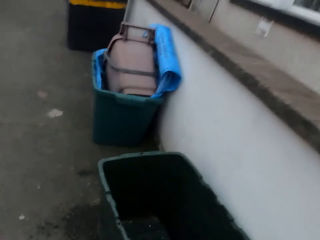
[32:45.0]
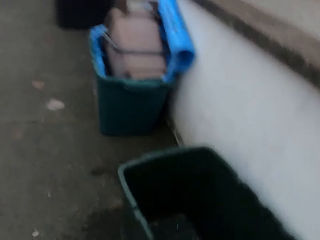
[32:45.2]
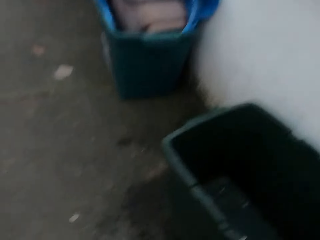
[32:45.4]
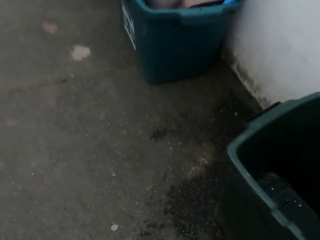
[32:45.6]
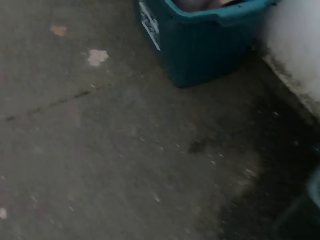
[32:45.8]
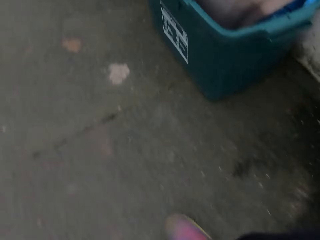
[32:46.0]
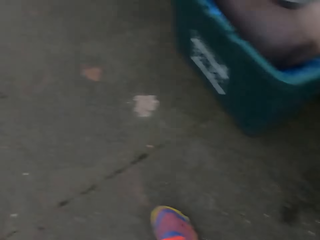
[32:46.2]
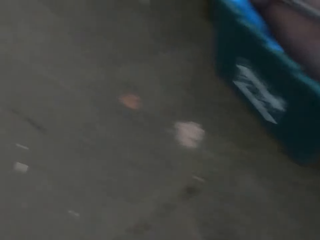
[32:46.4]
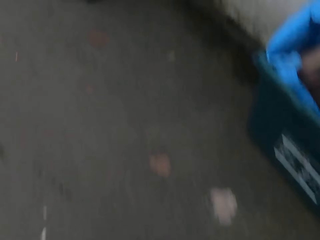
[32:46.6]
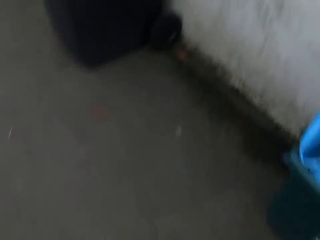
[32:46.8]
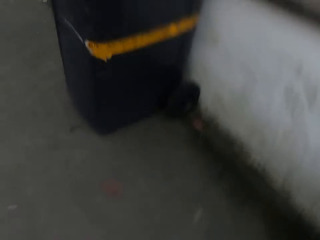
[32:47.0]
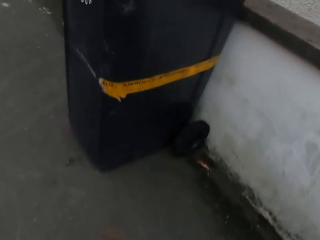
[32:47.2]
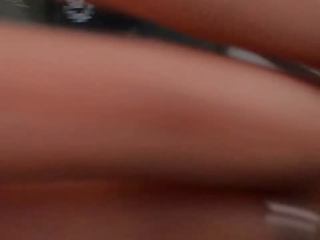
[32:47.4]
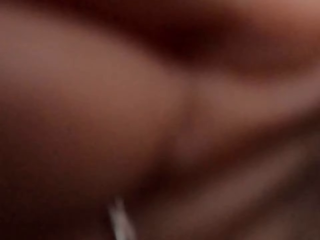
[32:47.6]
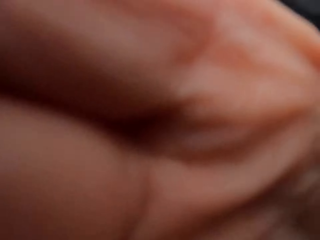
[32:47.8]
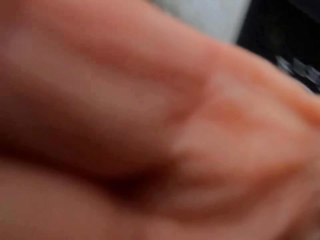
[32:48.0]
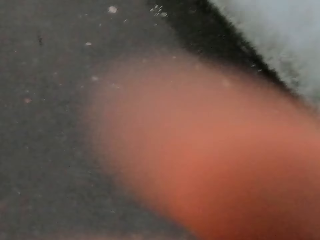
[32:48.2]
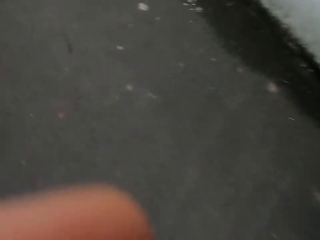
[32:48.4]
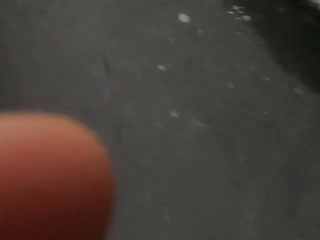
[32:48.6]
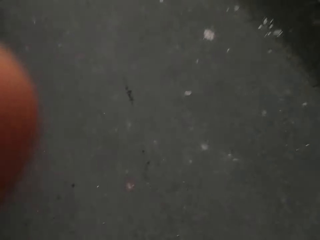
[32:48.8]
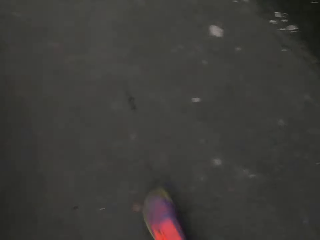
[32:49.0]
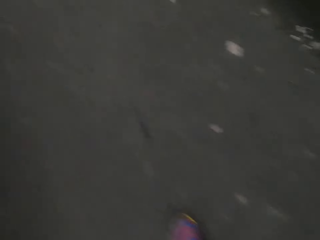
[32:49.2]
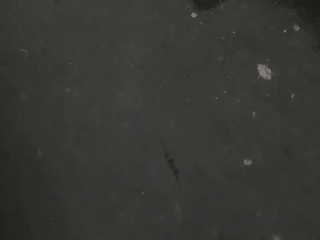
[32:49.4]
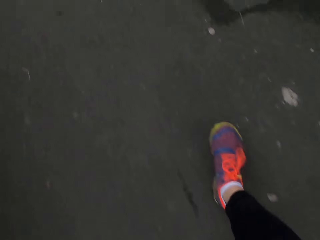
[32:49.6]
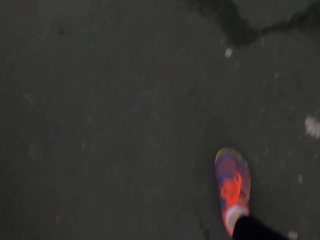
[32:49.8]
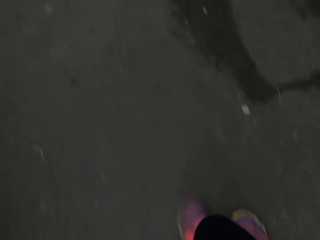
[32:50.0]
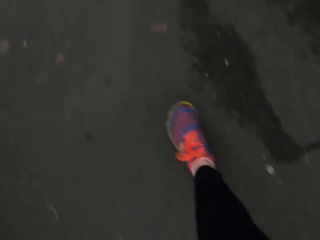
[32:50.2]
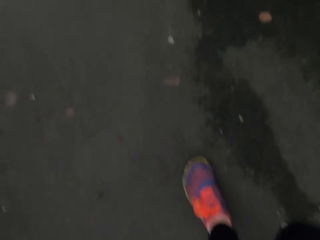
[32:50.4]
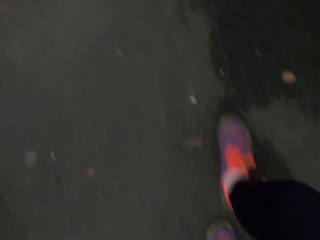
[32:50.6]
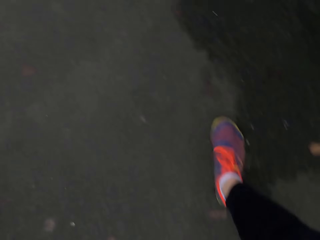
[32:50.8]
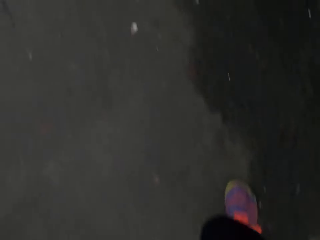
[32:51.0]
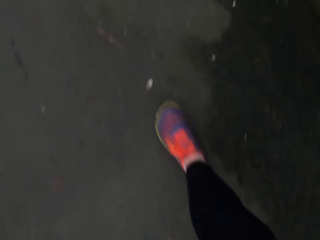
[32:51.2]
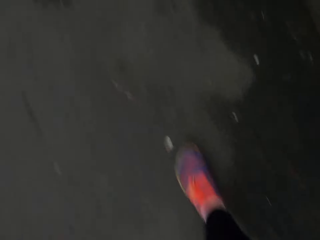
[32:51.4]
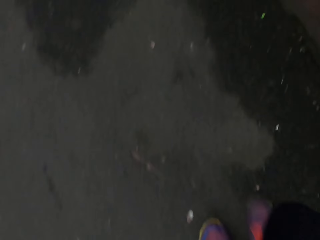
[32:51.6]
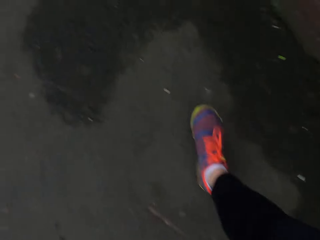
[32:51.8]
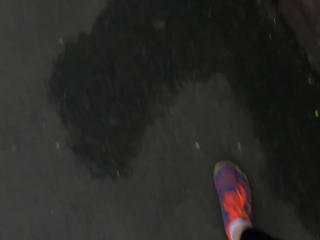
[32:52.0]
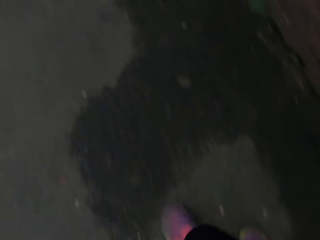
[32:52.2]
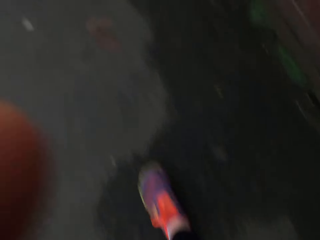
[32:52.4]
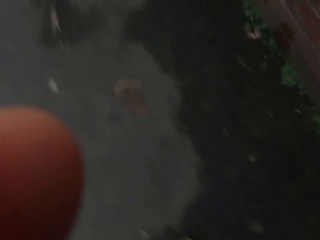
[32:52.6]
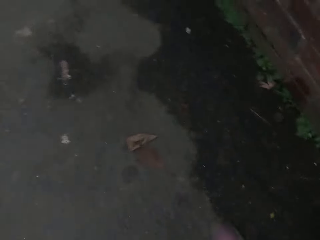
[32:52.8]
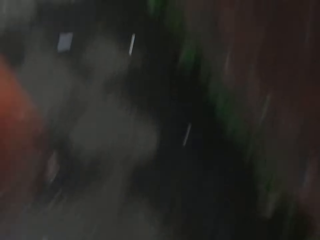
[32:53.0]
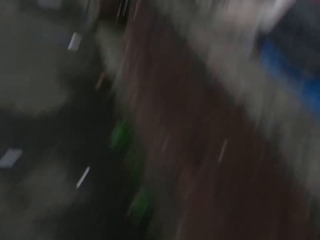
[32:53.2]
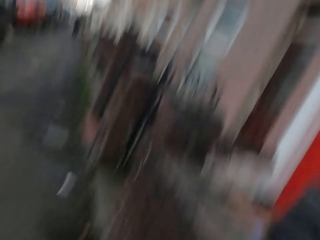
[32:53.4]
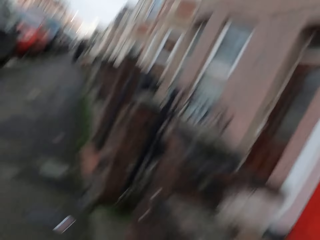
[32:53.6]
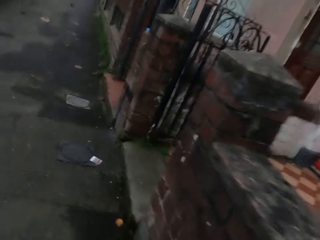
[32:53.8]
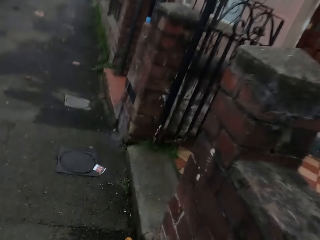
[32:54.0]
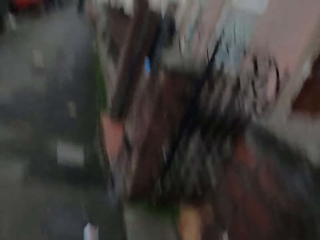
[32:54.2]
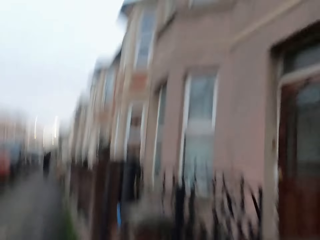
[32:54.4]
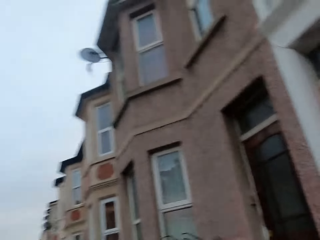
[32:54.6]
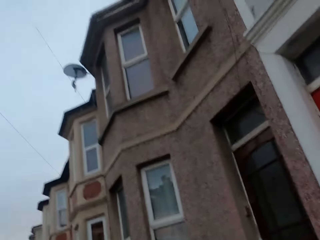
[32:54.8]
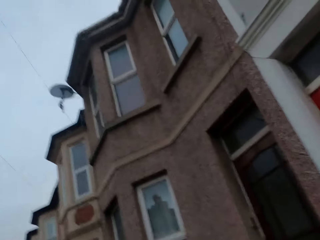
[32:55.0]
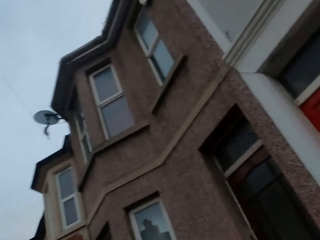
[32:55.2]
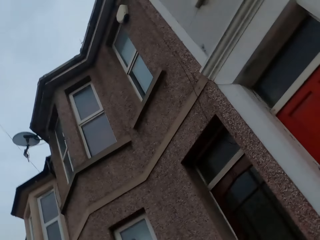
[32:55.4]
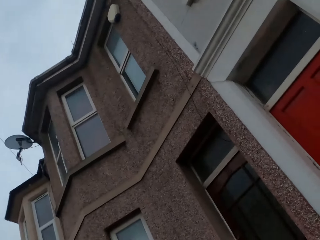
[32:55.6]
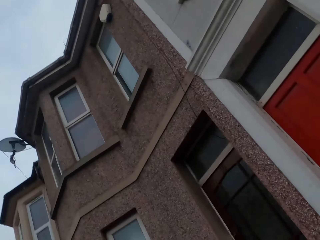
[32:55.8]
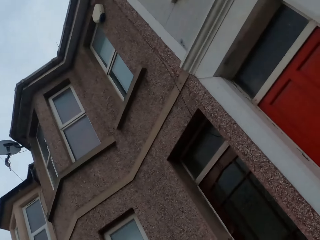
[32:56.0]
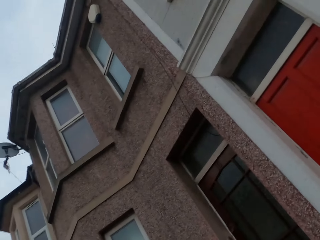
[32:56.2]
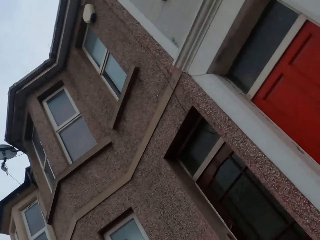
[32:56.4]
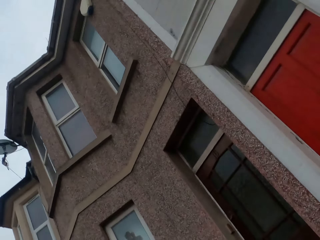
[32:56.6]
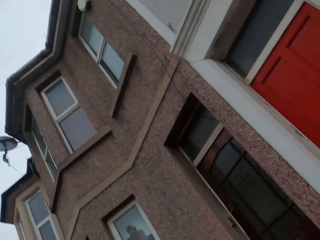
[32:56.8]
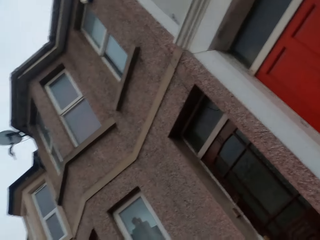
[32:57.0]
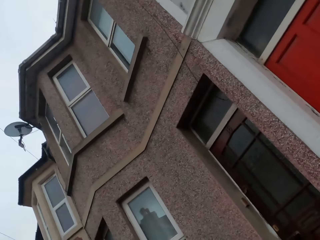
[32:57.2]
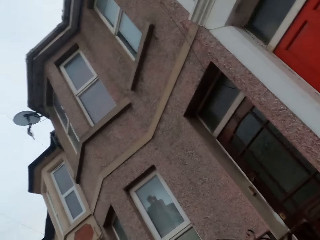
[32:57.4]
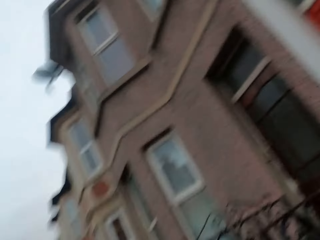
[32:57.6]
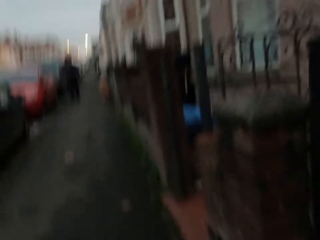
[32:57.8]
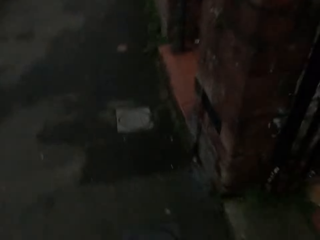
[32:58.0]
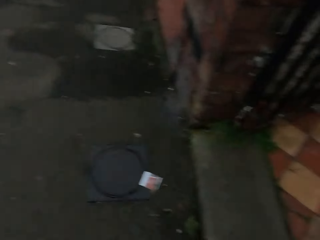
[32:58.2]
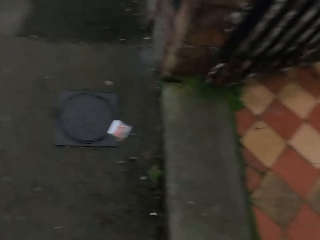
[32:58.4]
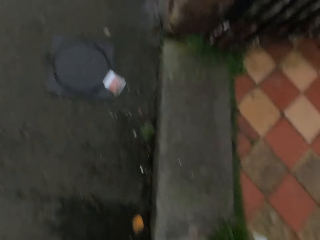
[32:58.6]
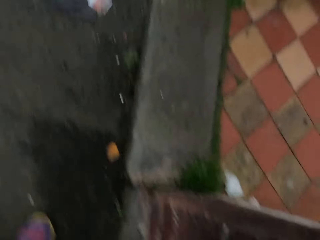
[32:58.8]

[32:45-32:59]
The camera wearer walks on the road. She lifts the hand up. She adjusts her camera with her left hand. She lifts the hand up and walks along the road.
